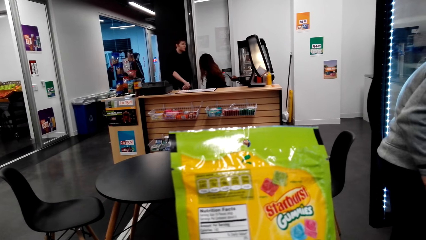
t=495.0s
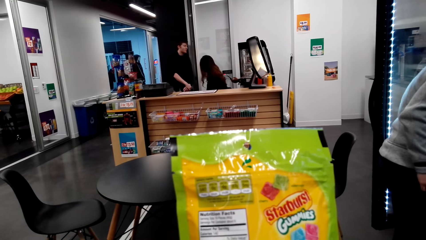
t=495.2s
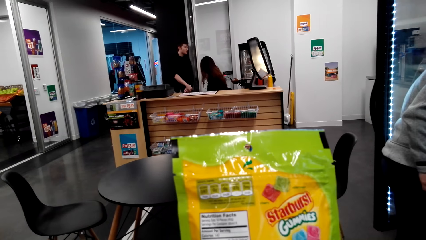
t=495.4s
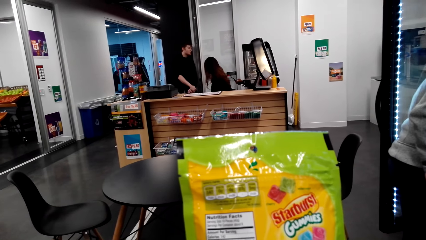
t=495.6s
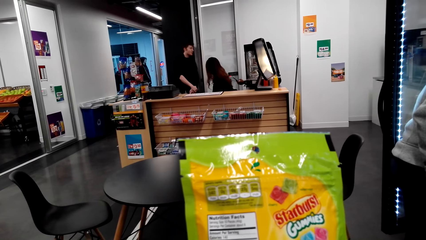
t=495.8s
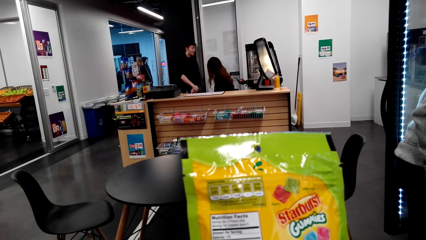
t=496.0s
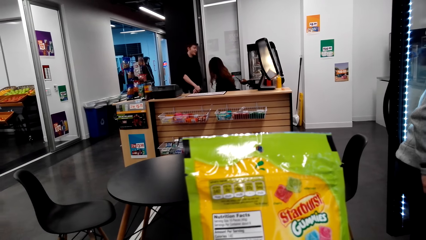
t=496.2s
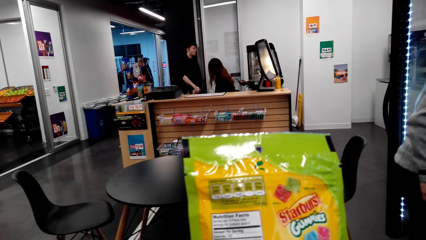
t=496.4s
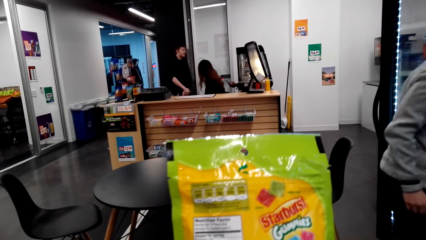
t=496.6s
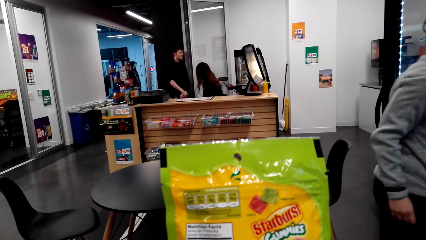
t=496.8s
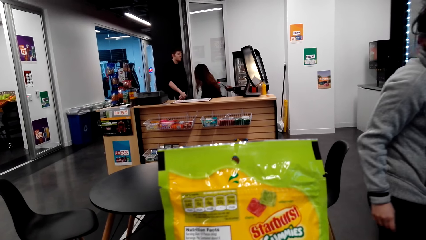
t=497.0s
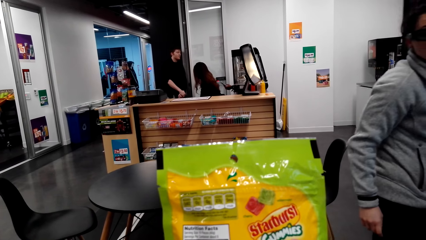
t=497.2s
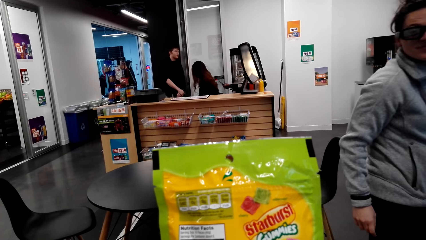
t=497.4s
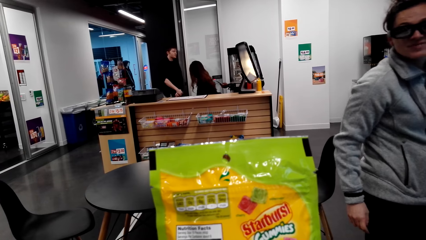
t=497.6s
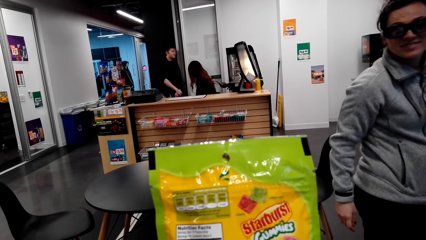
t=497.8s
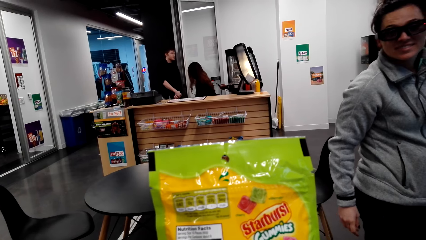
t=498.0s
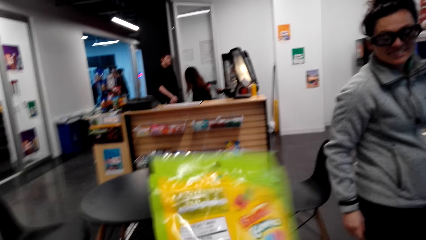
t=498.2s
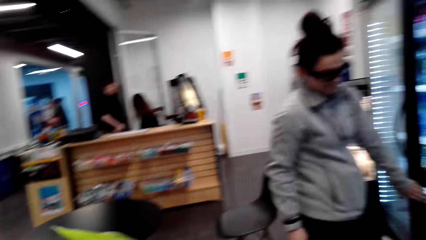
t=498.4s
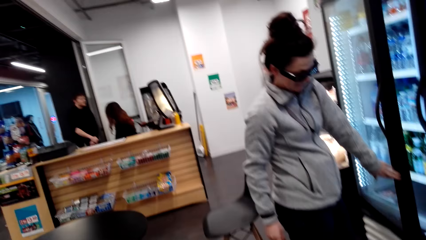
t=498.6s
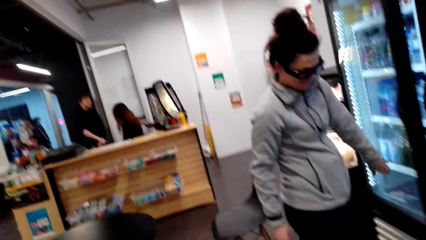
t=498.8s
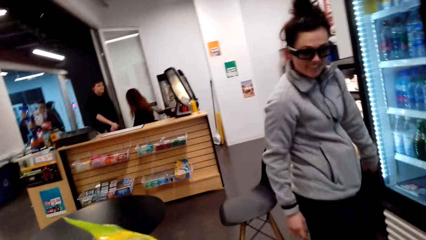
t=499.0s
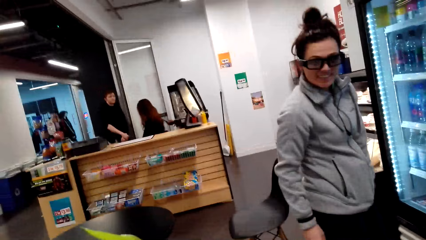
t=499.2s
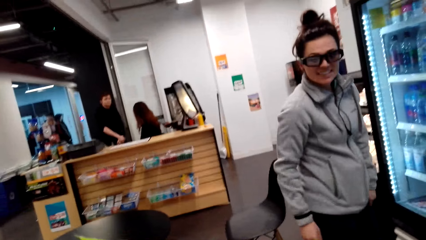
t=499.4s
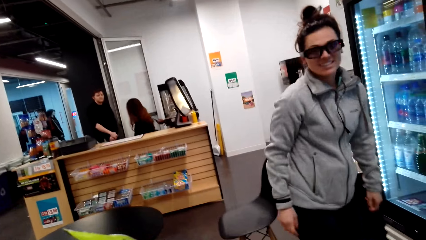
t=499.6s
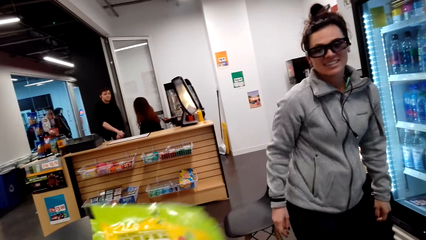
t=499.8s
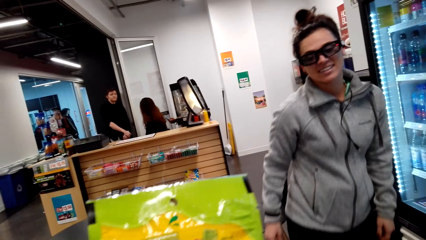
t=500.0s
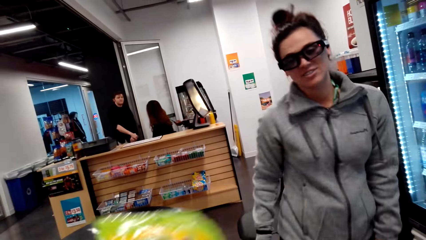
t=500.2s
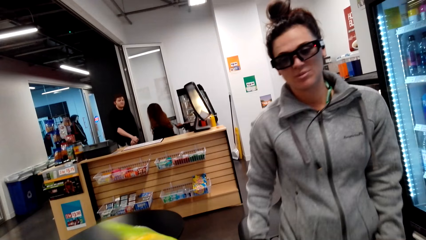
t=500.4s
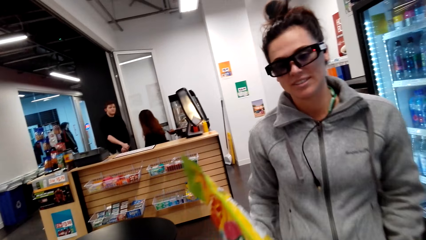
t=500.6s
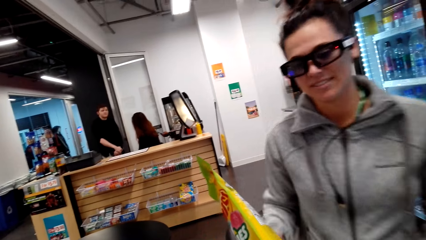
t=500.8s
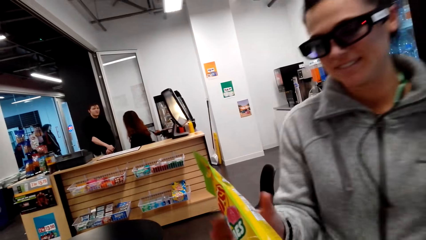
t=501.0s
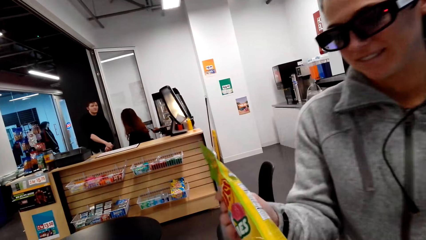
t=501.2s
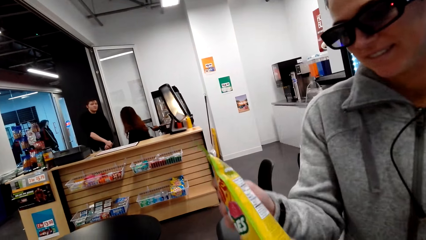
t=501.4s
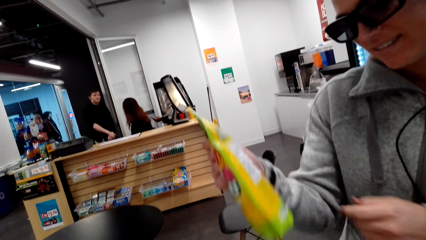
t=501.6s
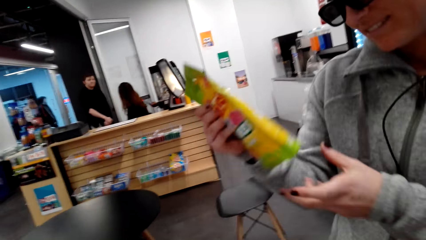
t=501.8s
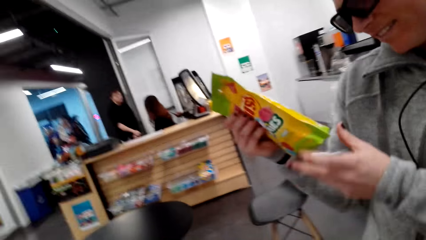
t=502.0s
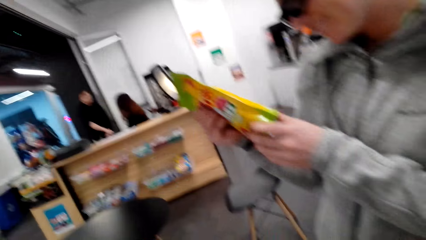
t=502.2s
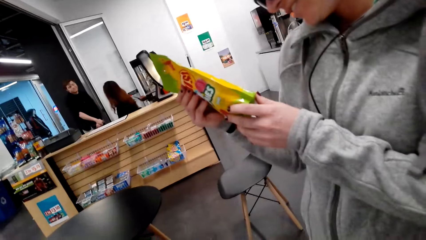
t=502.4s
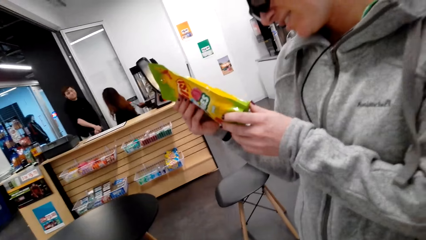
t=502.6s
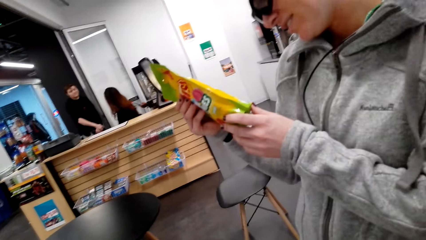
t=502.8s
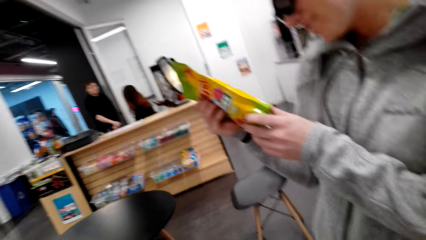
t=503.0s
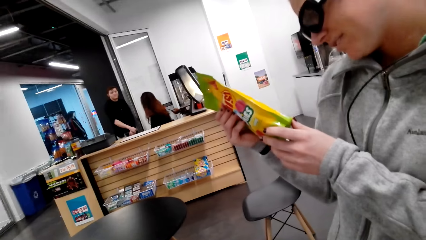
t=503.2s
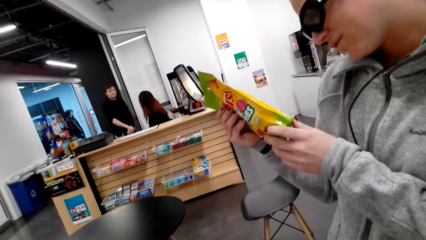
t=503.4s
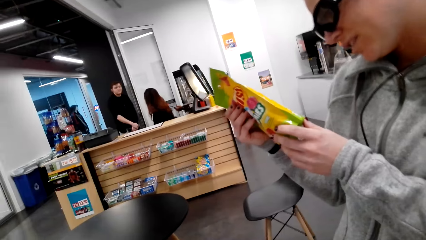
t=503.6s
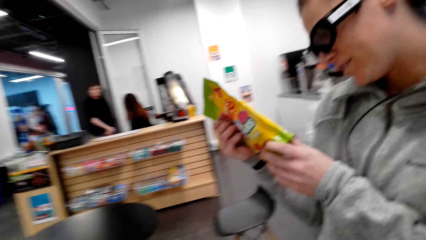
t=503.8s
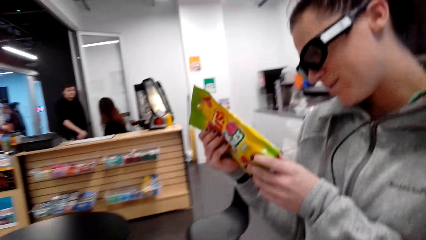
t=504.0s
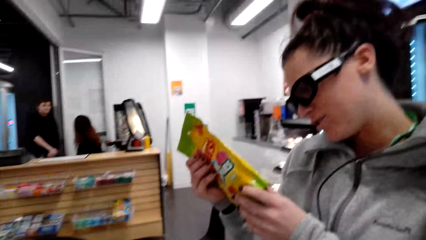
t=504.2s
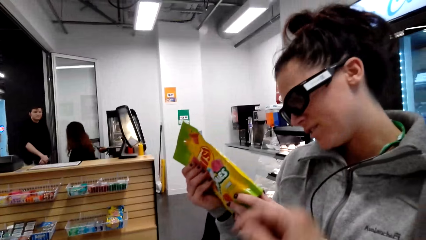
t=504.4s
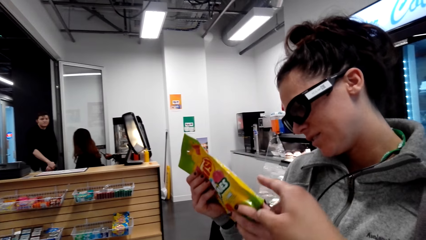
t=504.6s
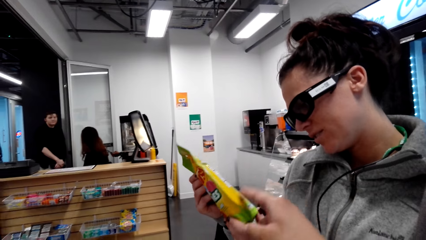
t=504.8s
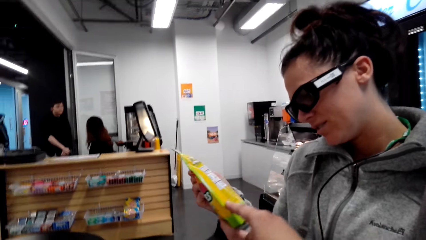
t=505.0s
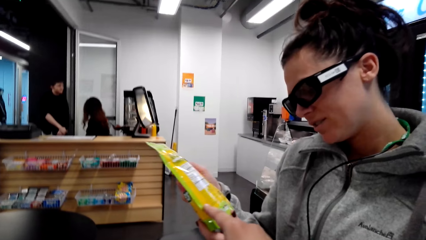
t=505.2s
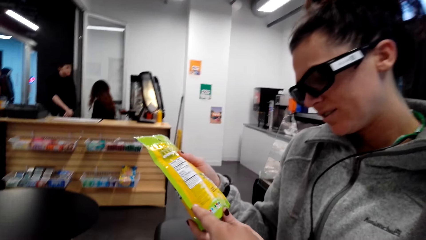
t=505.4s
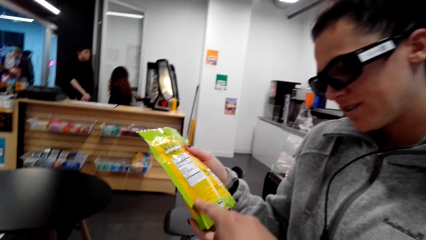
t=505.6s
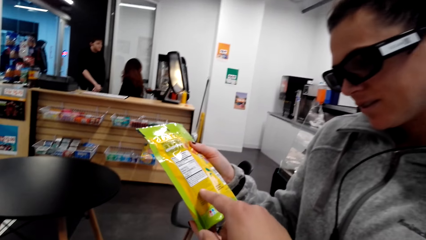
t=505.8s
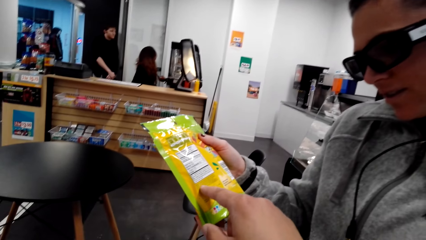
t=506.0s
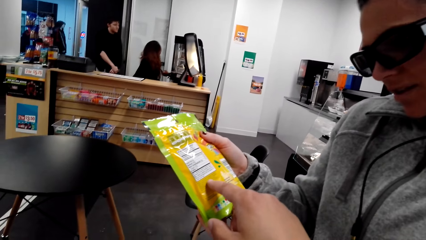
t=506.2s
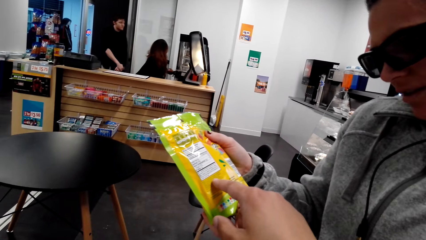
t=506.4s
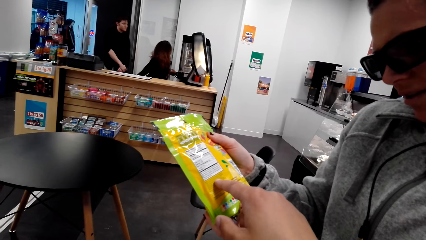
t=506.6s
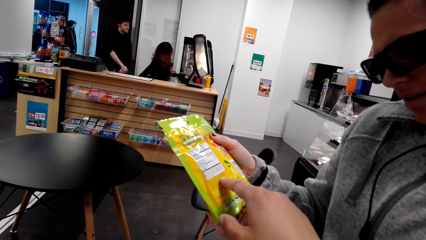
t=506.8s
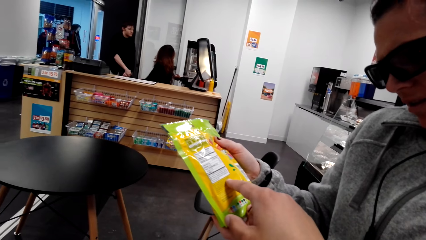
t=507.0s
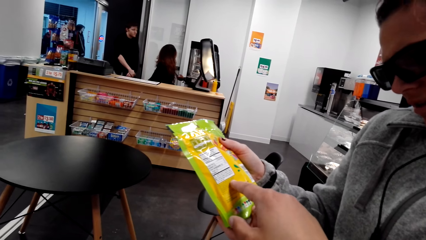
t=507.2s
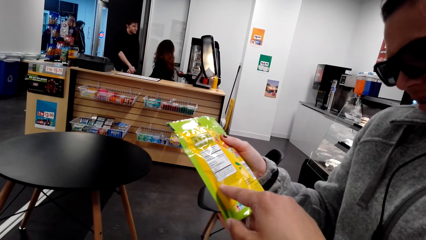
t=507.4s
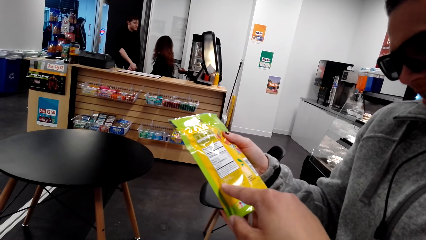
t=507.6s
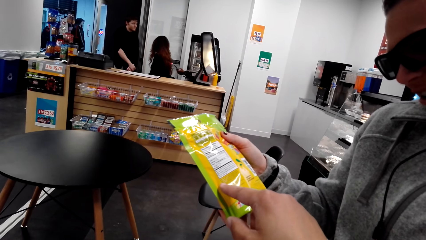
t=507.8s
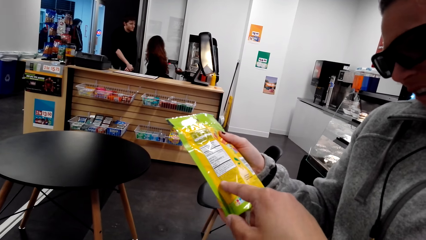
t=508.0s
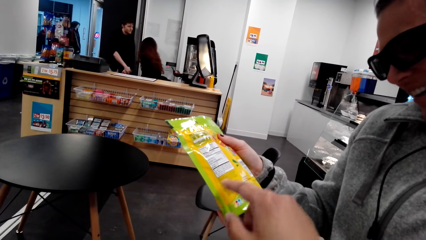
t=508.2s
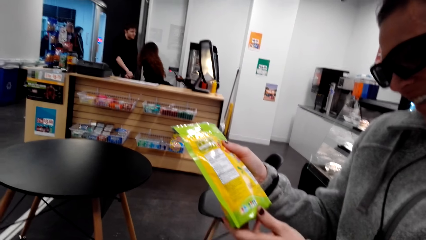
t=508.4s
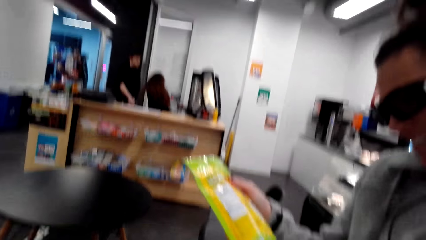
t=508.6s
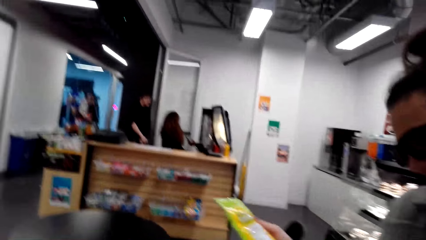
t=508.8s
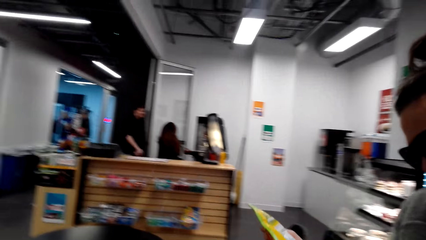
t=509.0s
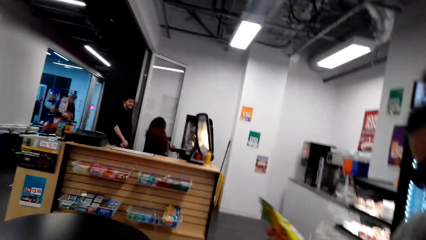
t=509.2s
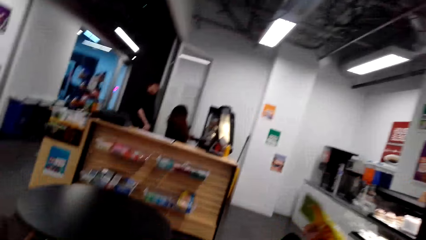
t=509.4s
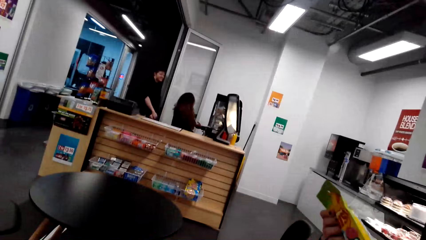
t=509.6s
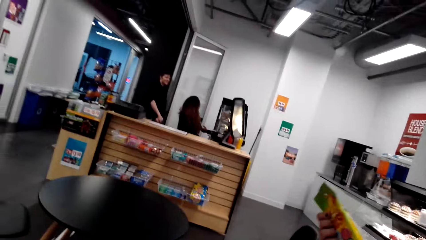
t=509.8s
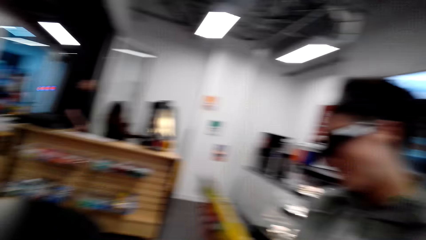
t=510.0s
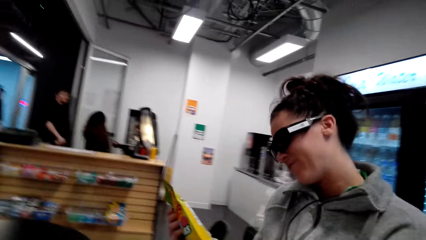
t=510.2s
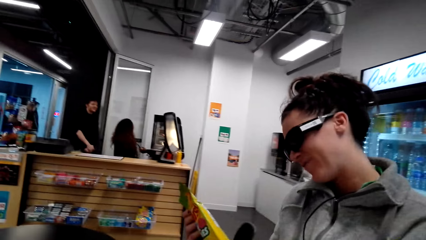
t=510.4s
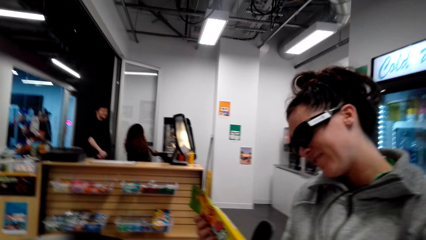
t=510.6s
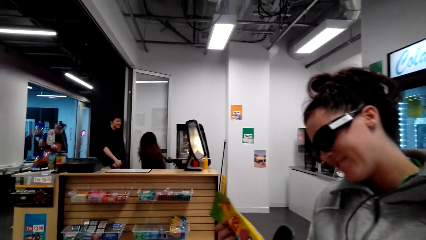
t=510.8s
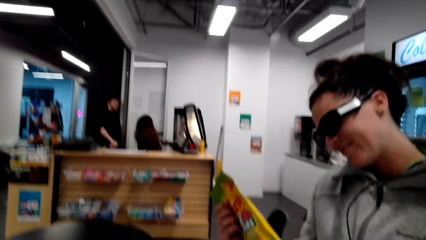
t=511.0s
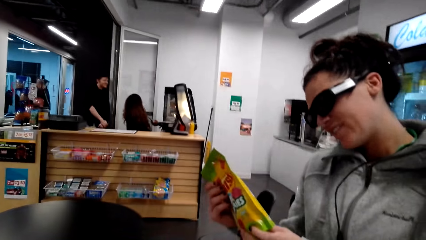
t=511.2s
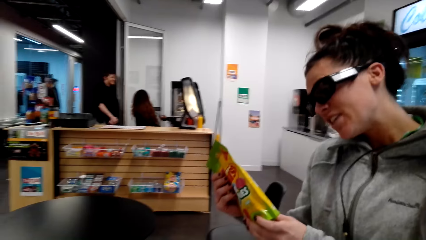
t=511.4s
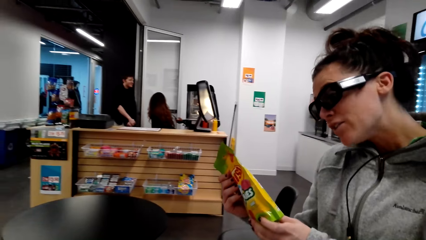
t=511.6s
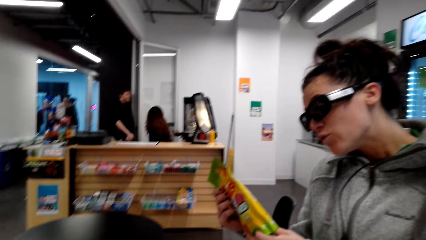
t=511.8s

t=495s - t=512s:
The camera wearer closes the fridge. A person closes the fridge. The camera wearer gives the person corns. The person picks Starburst from the camera wearer. The person checks the corns. The camera wearer dialogues with the person. They point on the corns pack.
